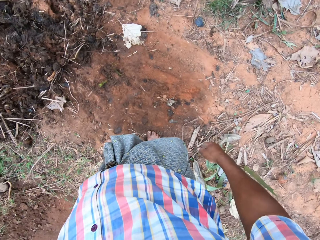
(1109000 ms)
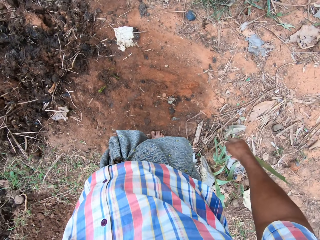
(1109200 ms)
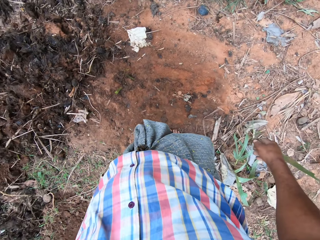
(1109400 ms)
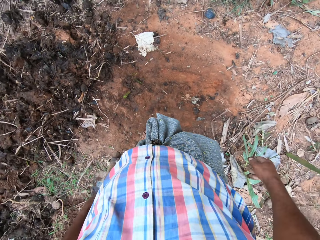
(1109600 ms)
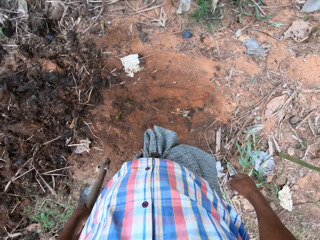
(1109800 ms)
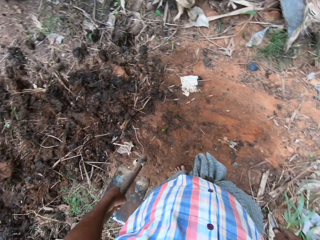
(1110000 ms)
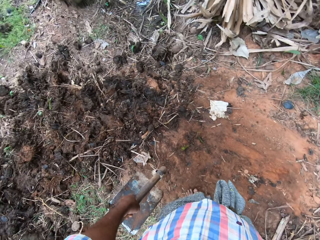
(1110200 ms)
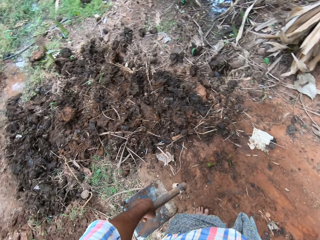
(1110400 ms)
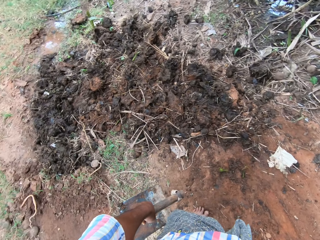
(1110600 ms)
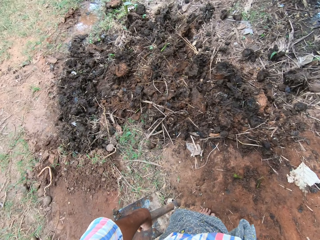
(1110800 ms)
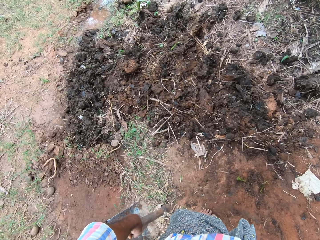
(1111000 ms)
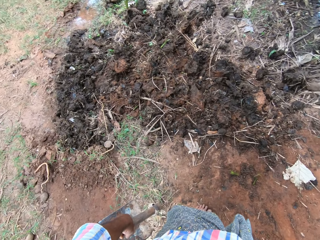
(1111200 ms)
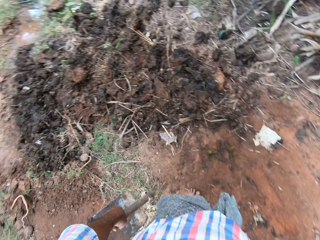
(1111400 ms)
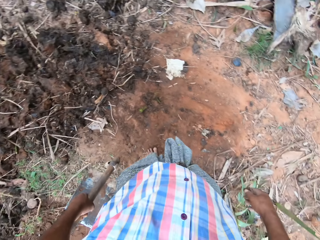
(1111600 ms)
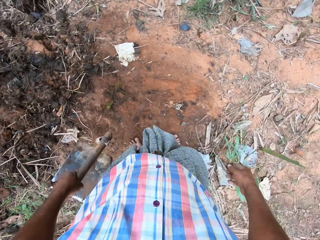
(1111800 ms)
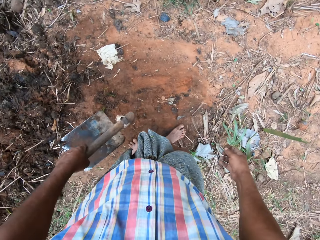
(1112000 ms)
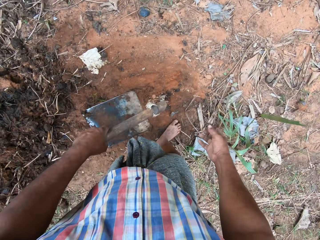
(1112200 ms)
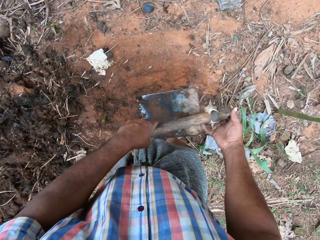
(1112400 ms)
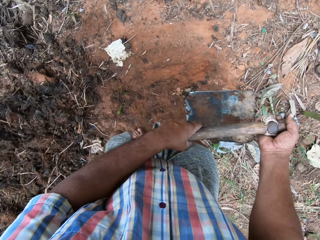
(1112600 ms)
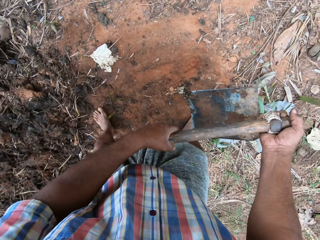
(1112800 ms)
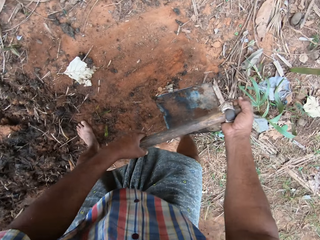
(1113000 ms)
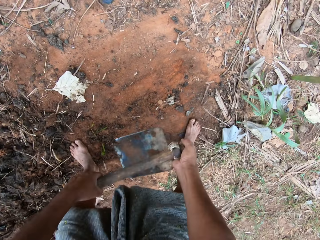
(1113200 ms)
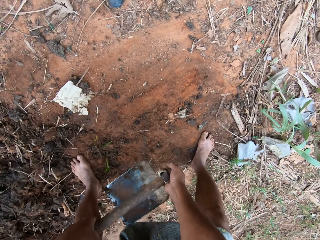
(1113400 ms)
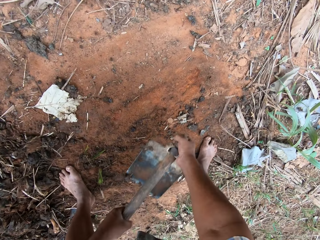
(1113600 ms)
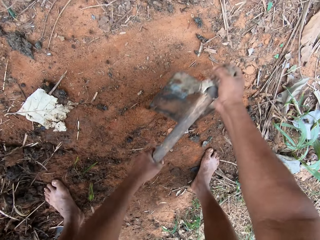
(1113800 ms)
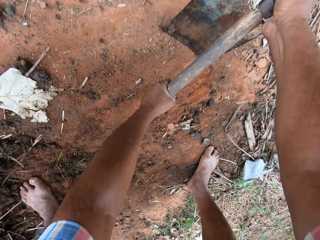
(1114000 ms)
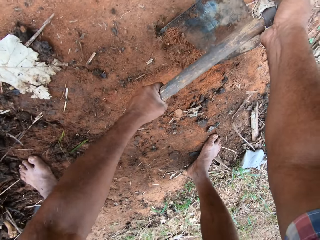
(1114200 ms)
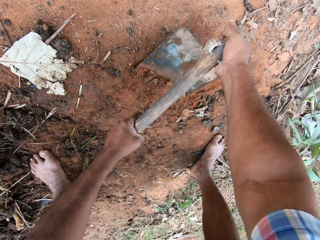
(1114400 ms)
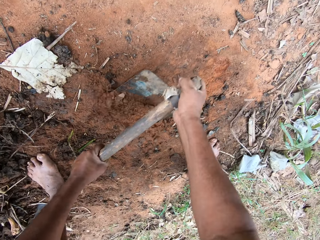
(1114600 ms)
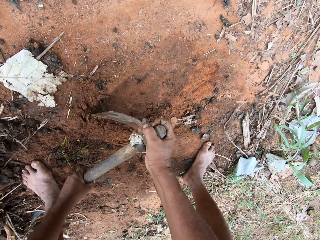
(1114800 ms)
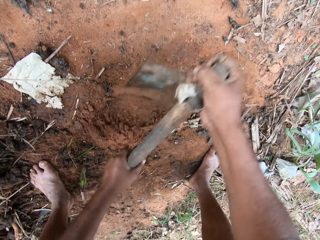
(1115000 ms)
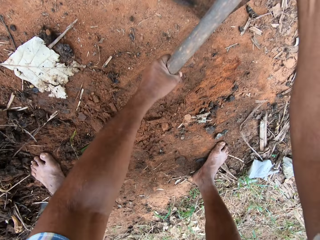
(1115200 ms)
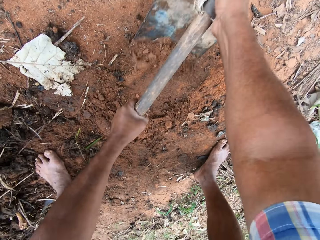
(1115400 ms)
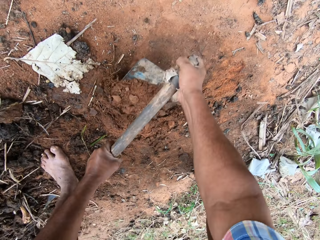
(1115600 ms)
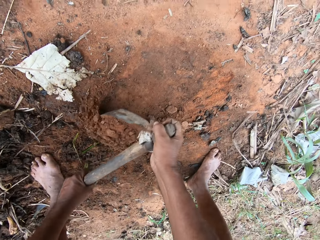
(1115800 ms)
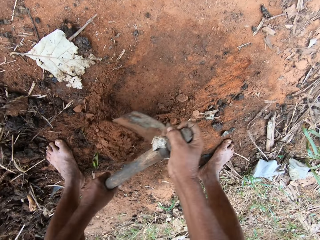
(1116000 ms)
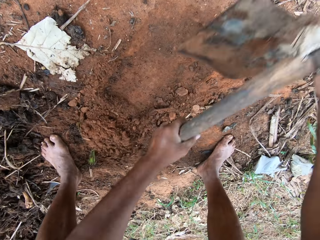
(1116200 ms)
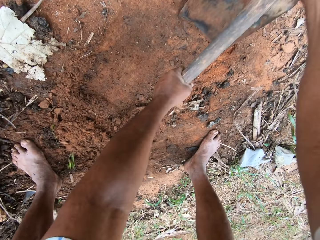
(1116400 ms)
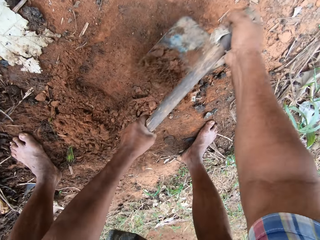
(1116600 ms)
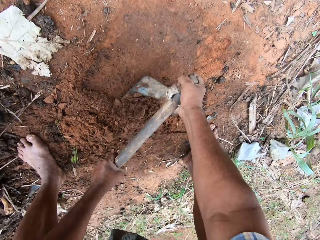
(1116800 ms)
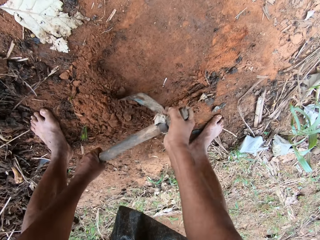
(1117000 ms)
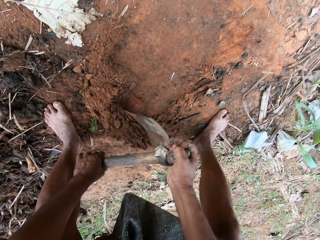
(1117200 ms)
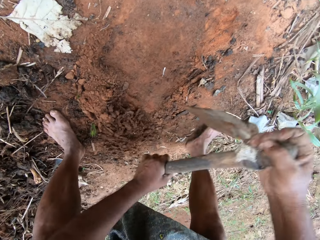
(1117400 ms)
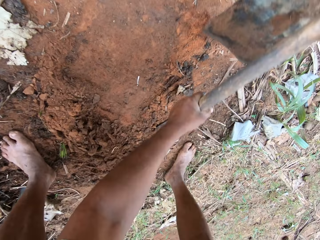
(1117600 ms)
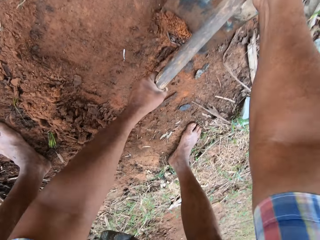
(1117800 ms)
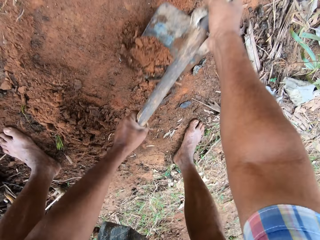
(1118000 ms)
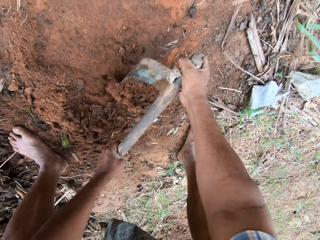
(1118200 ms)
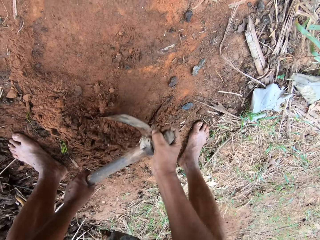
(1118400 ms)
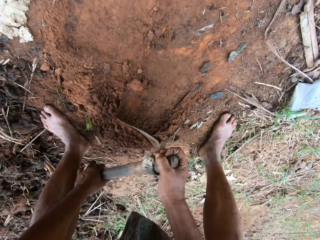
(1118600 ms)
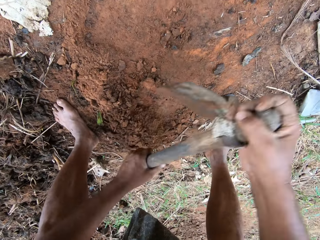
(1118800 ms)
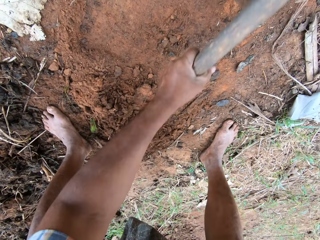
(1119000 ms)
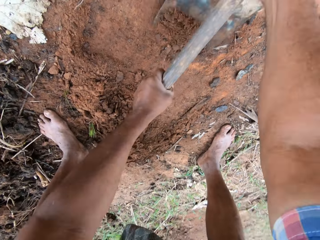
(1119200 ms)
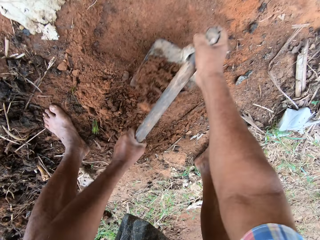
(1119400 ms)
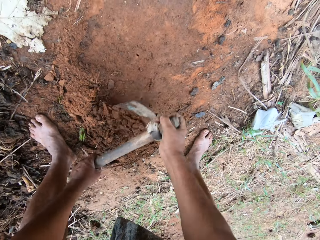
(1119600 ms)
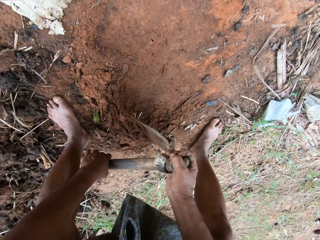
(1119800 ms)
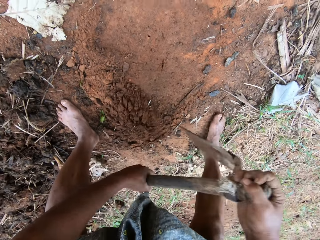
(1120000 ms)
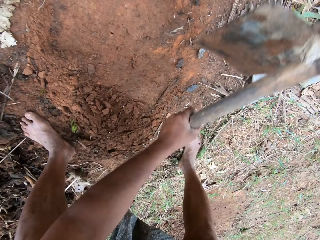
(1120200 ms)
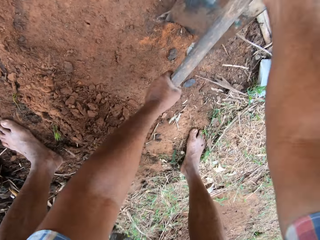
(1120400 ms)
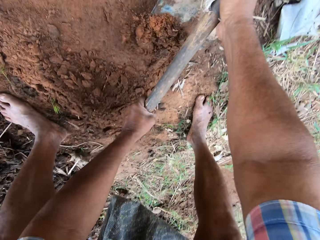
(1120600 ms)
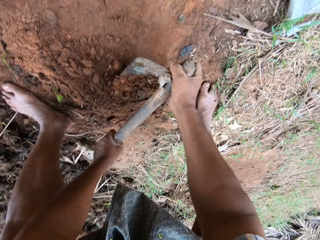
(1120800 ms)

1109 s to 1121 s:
The camera wearer turns around. They hold the hoe with both hands. They bend down. They scoop the soil. They till the soil with the hoe.

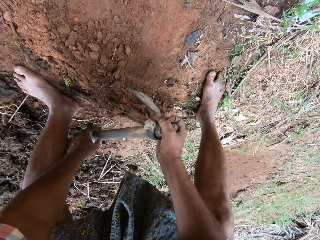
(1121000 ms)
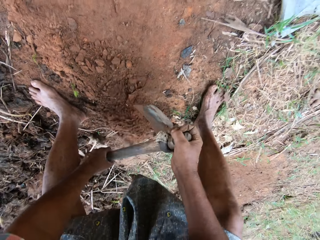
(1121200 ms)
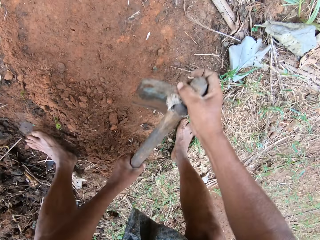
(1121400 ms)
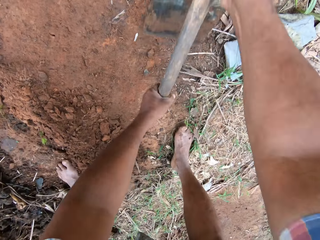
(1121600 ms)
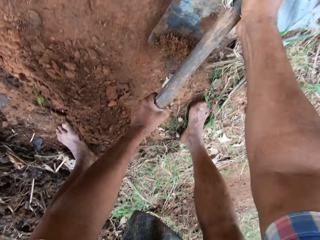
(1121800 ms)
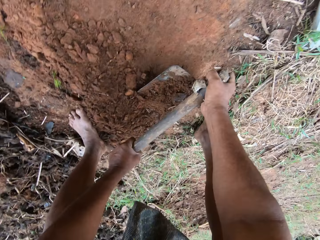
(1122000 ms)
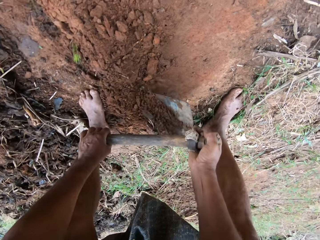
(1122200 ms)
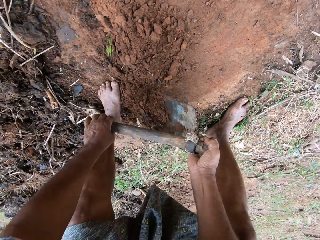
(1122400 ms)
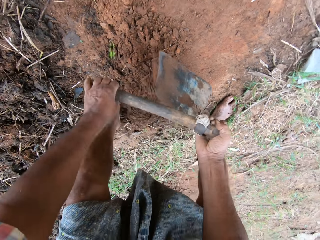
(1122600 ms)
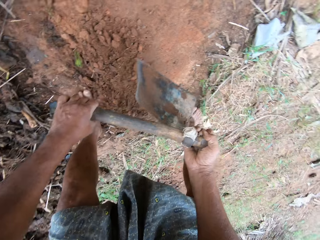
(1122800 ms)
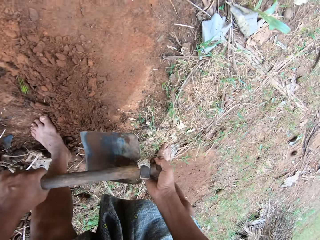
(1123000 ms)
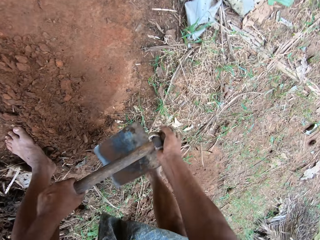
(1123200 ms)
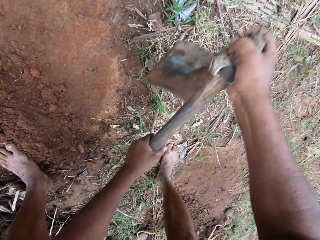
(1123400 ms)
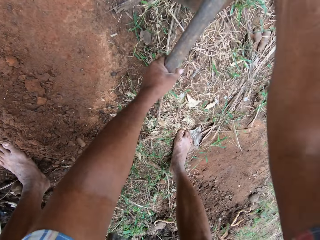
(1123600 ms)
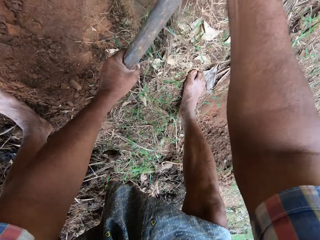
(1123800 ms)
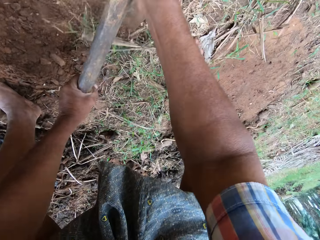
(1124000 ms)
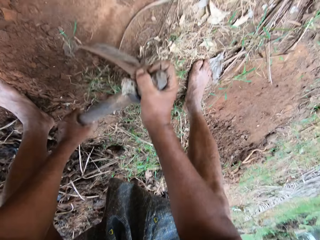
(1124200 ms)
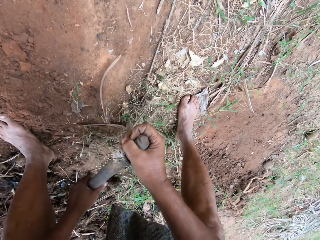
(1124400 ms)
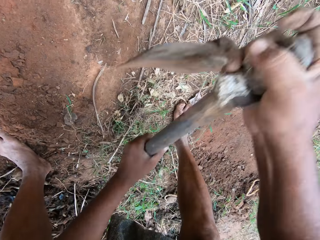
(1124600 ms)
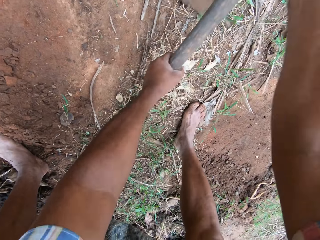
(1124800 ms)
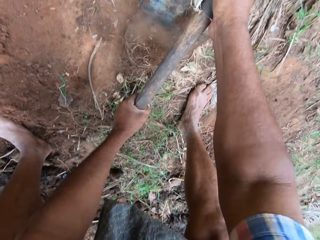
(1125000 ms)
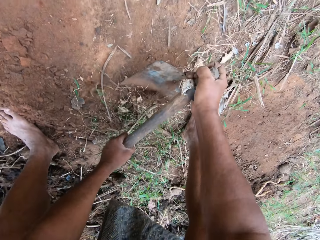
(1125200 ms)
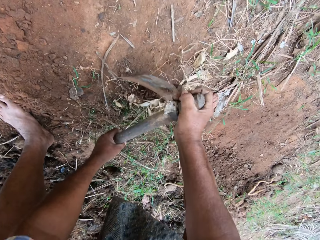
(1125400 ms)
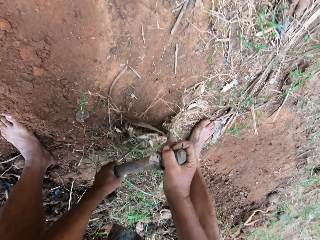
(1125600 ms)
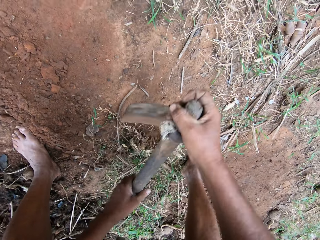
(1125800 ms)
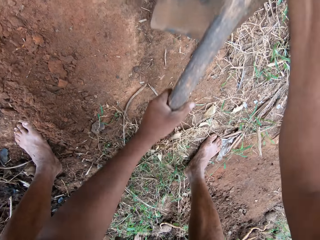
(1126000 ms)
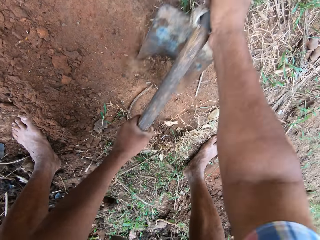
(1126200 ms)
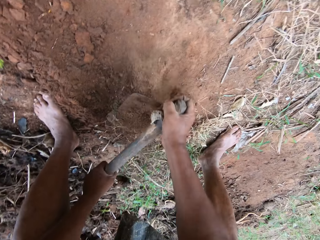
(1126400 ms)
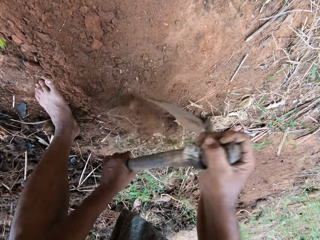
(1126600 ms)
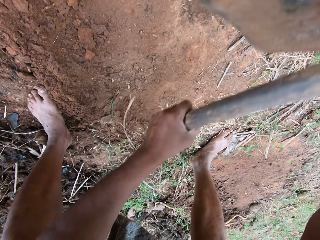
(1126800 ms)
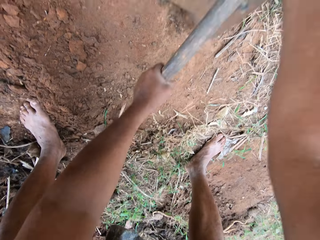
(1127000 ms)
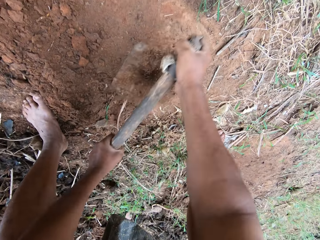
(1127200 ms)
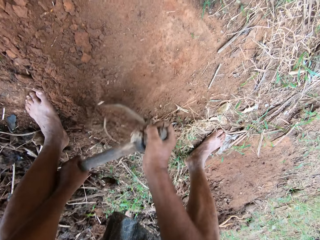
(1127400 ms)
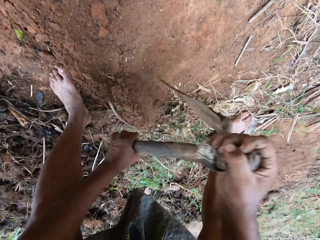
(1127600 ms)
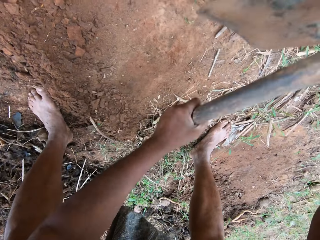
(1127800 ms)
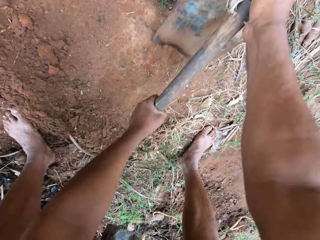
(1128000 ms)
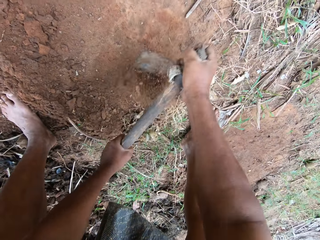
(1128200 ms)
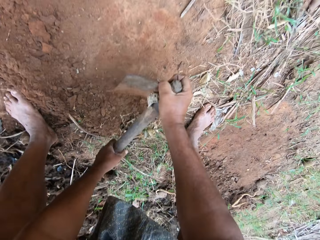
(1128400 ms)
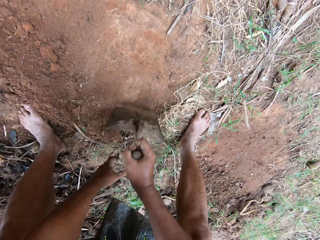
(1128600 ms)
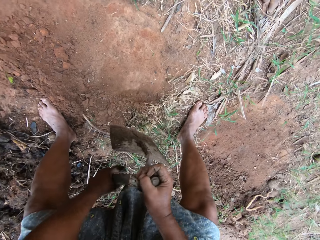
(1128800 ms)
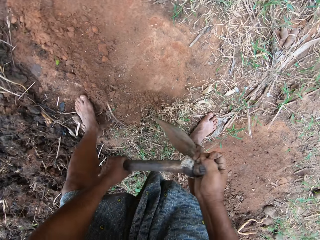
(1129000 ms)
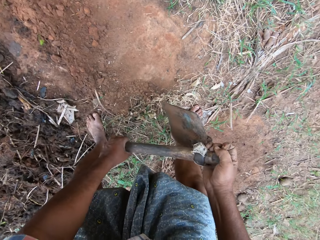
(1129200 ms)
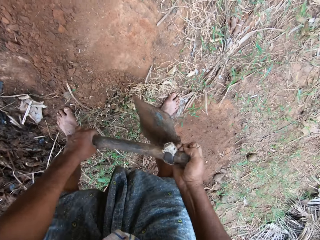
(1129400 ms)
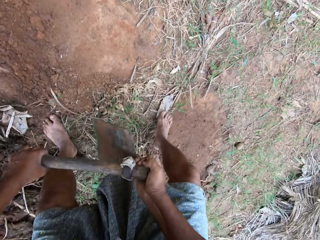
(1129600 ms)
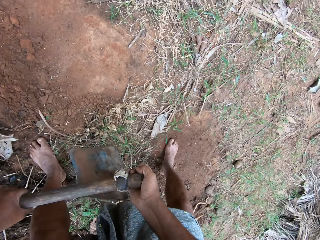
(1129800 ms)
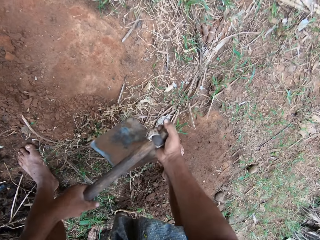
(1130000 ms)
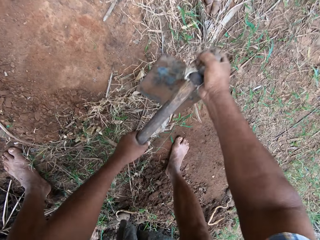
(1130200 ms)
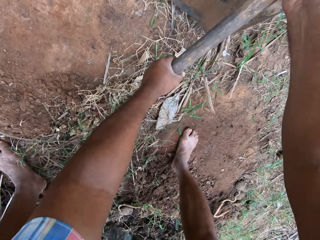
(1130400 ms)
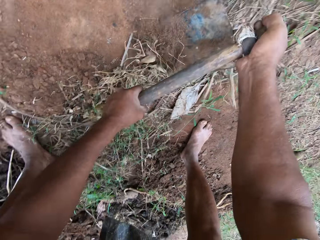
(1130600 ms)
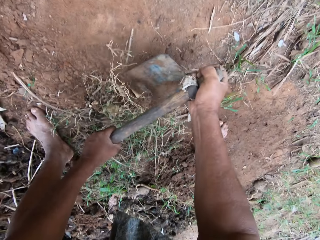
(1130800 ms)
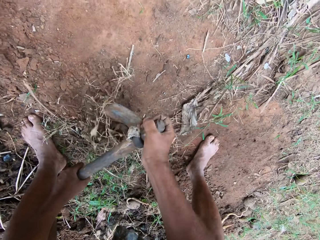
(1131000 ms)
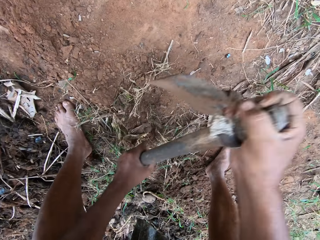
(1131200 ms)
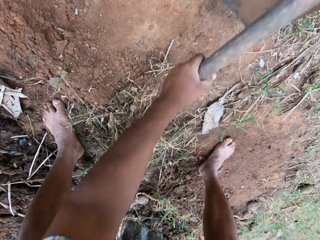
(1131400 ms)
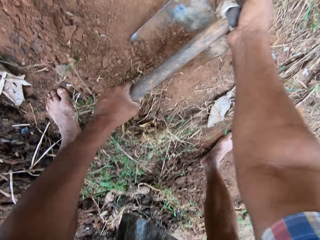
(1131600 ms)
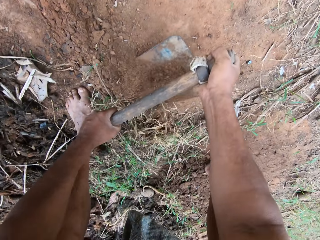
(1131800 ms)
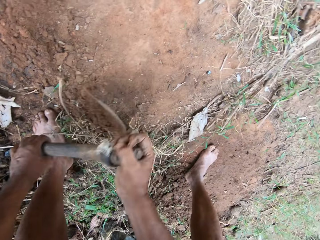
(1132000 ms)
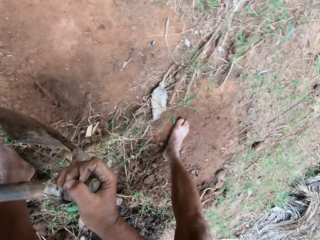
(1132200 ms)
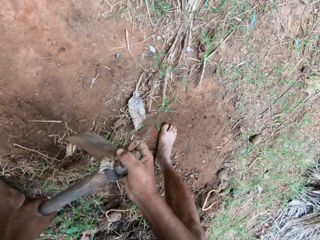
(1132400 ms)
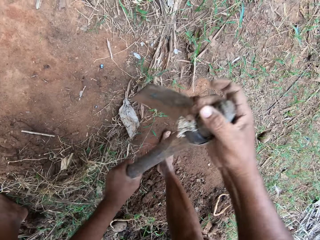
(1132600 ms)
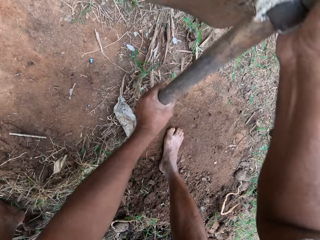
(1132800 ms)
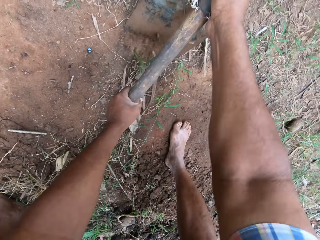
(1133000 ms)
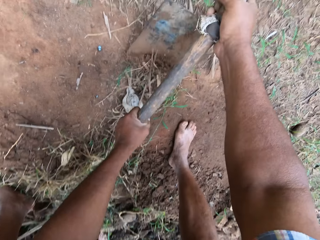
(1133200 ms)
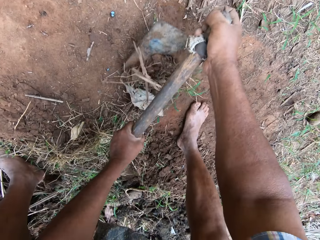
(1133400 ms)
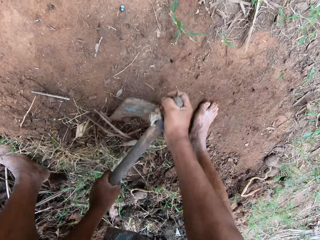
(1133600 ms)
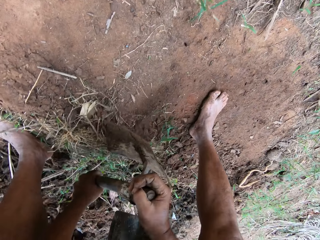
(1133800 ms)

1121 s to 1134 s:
The camera wearer moves backward and scoops the soil.
